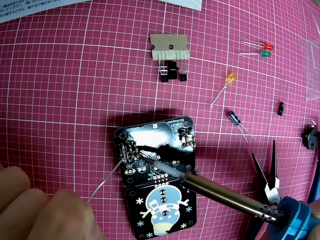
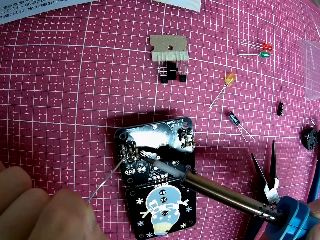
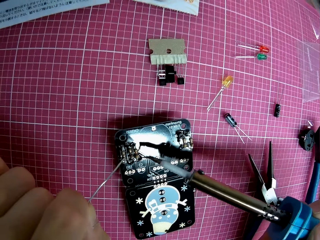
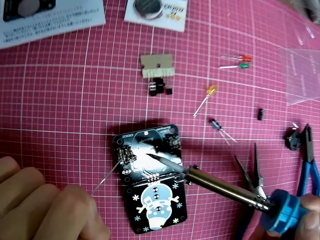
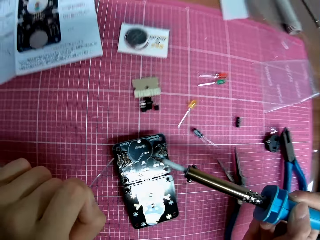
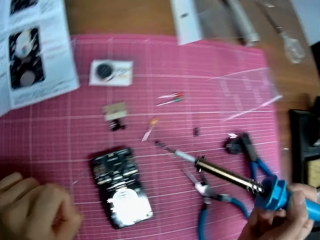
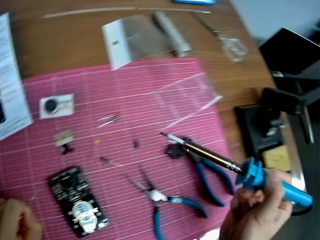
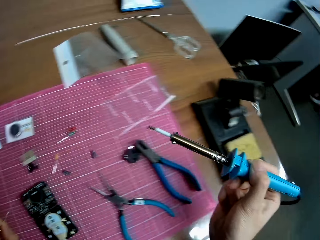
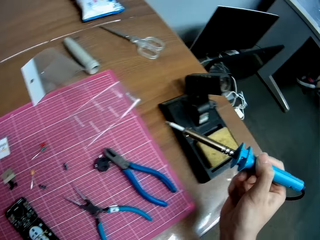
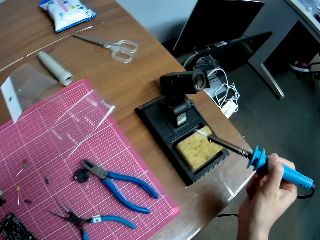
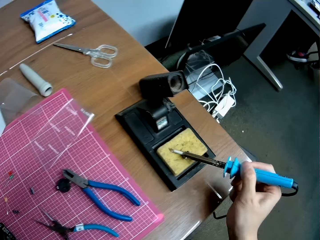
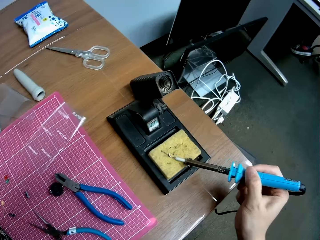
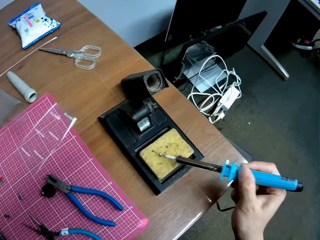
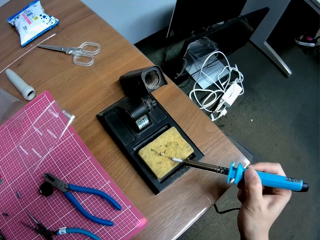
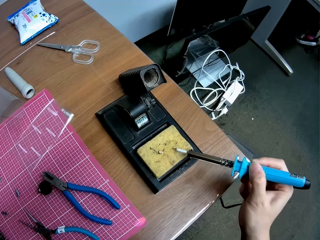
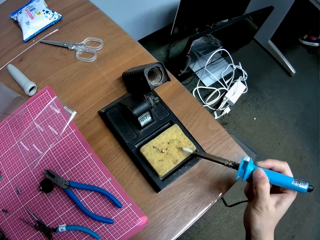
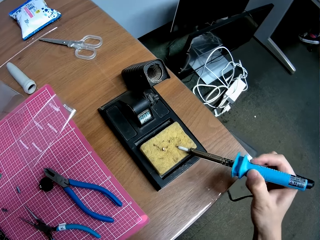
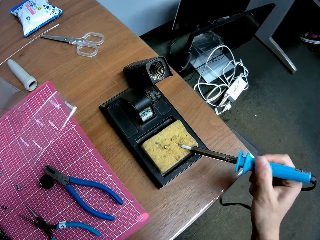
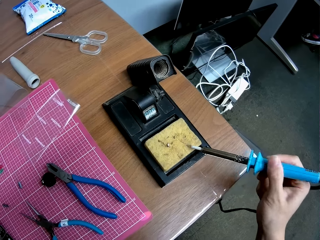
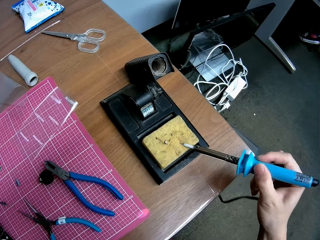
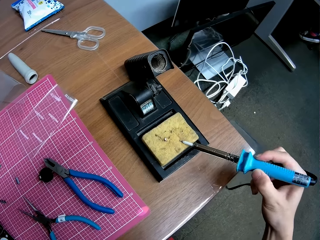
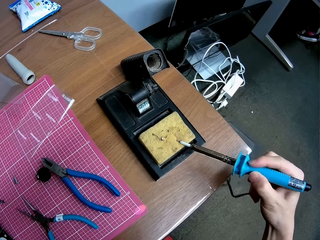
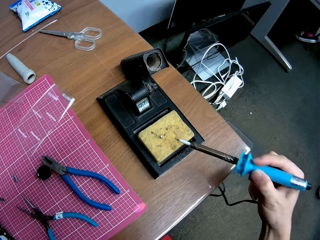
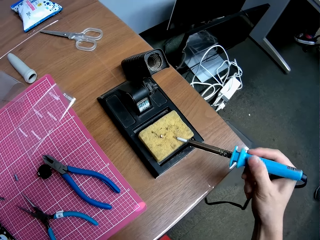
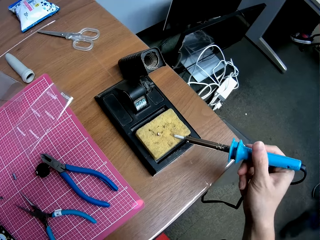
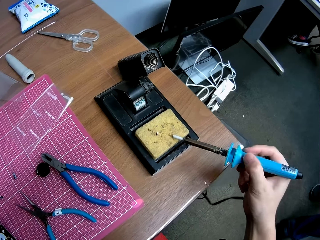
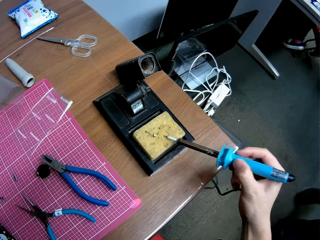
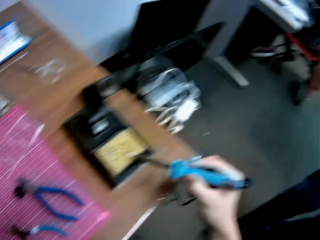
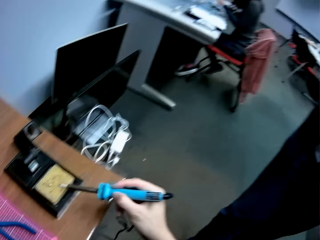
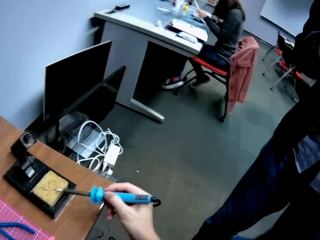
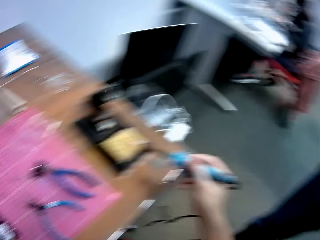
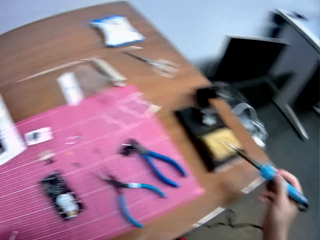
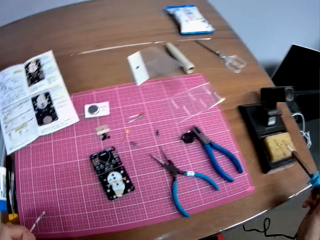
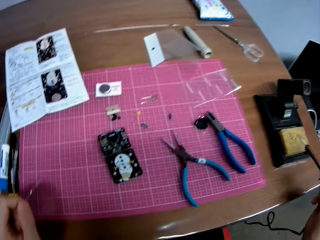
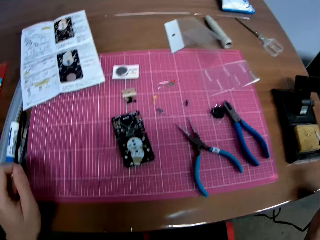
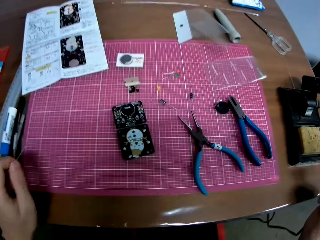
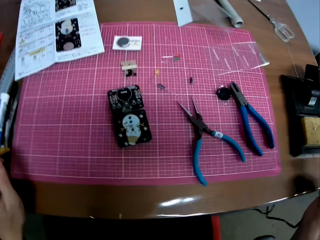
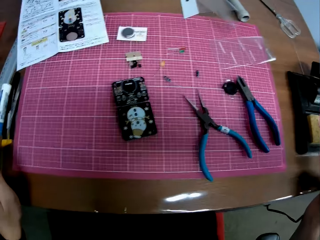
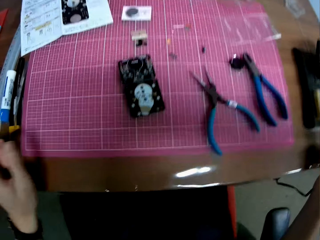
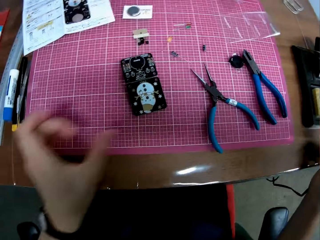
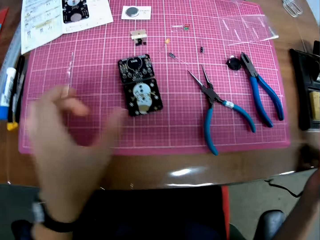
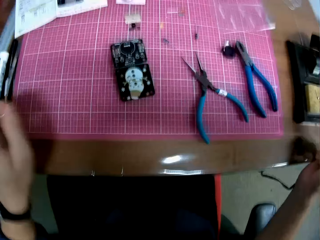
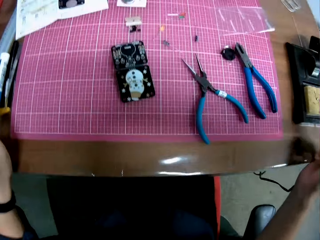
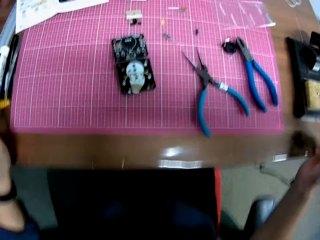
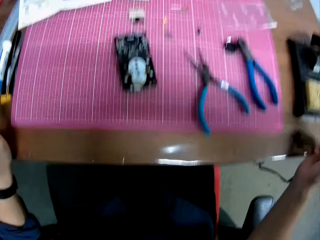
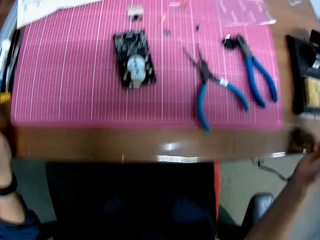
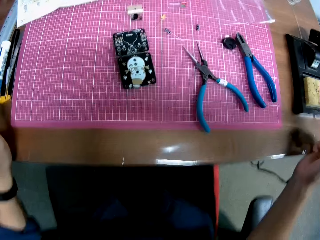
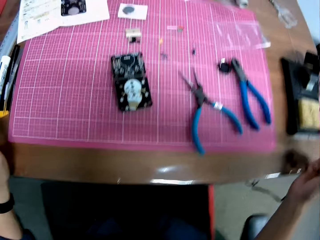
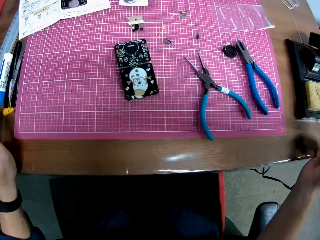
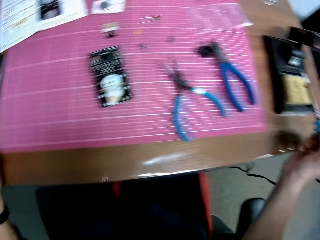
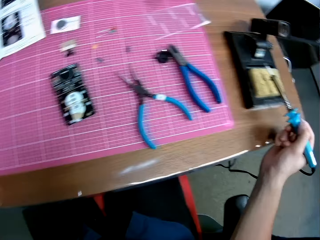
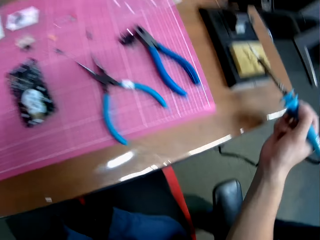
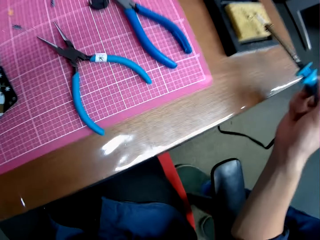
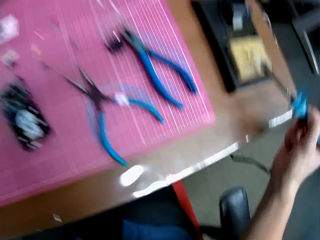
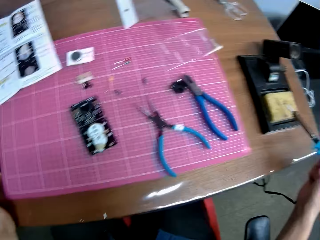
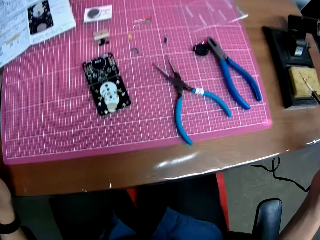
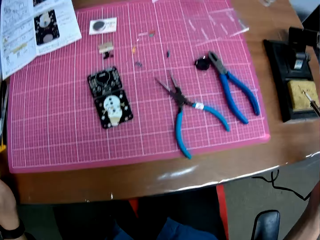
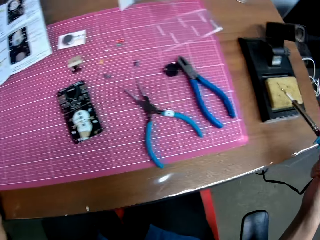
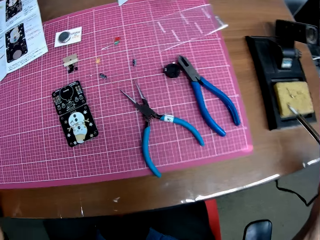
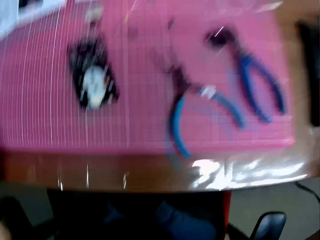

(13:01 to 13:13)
The camera wearer cleans the tip of the soldering iron on the cleaner of the stand. They stop burning the motherboard with the soldering iron.

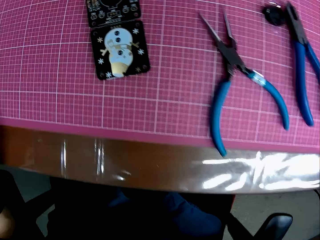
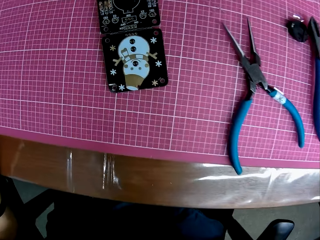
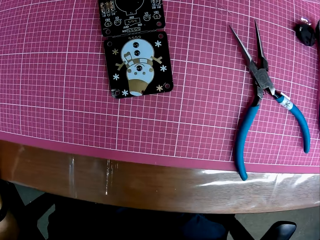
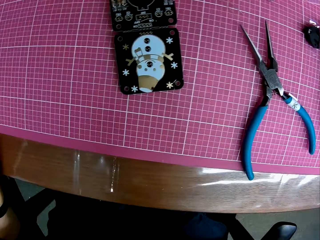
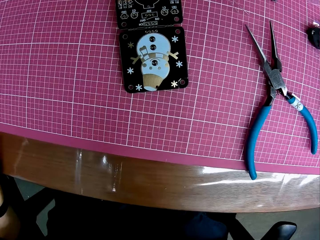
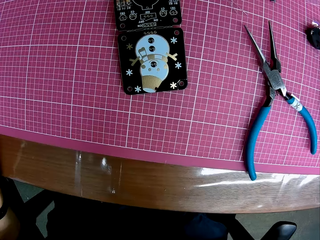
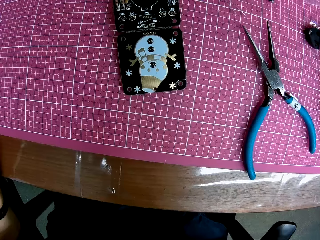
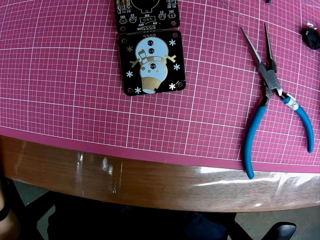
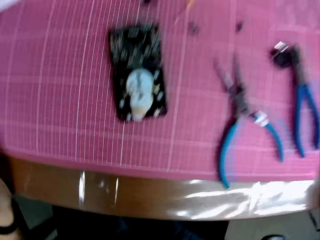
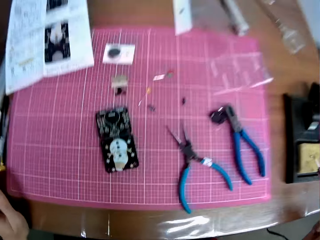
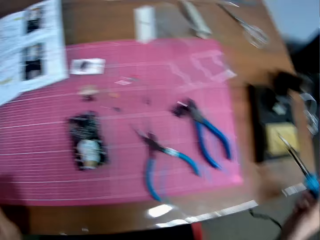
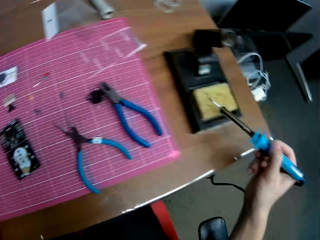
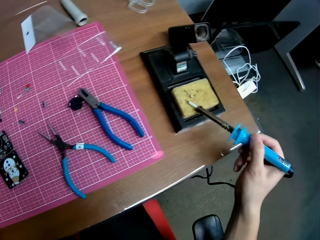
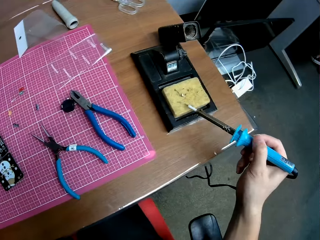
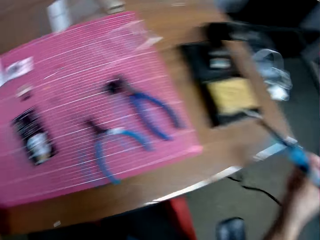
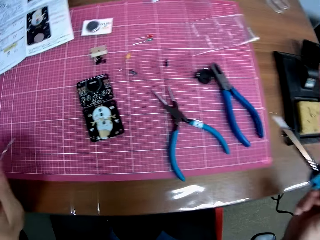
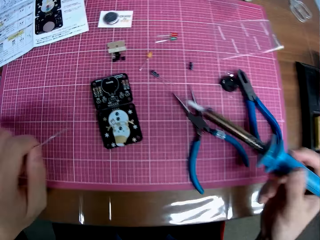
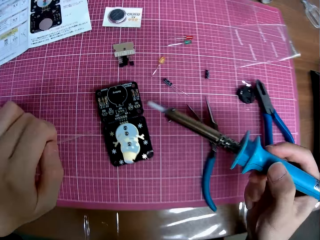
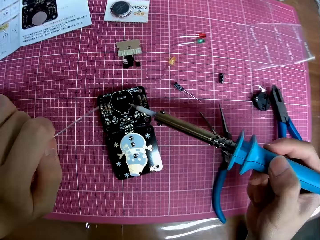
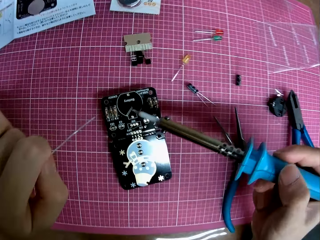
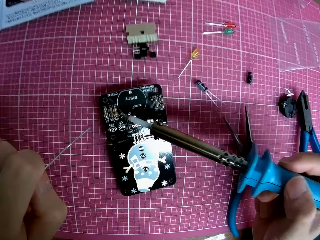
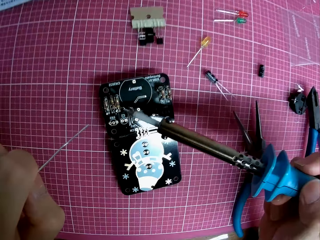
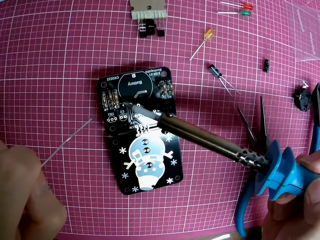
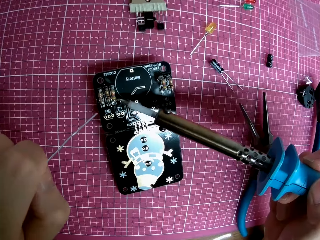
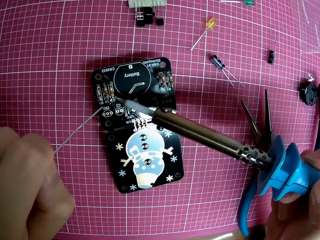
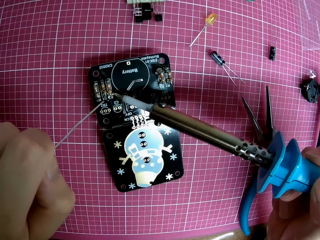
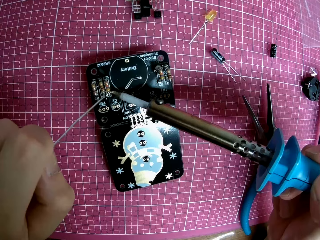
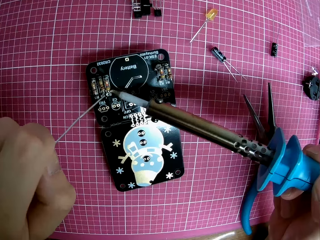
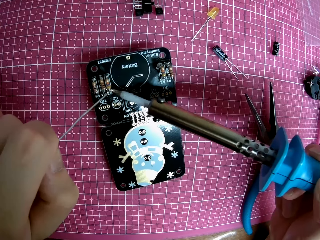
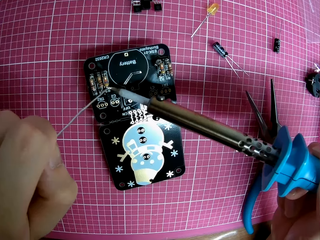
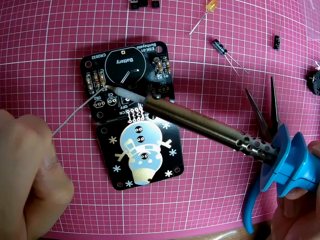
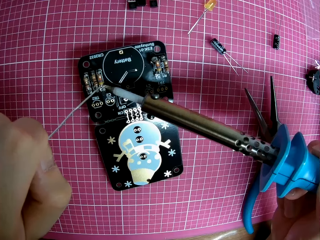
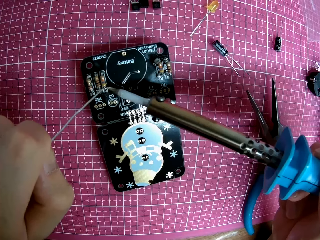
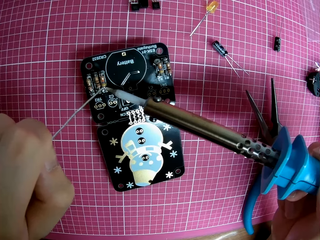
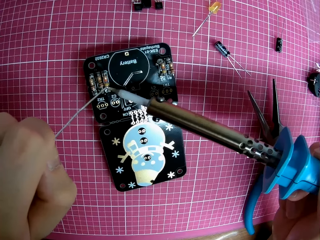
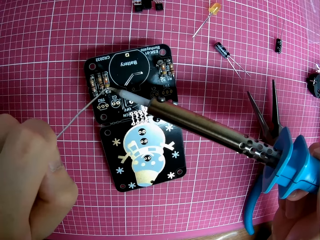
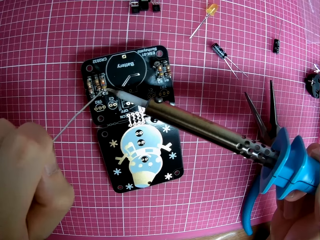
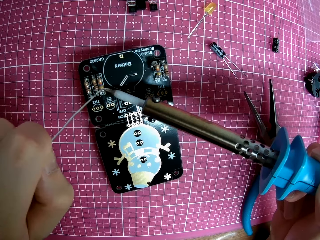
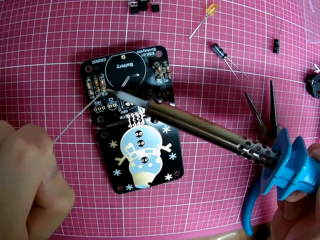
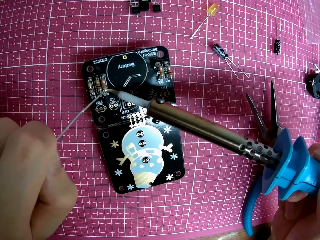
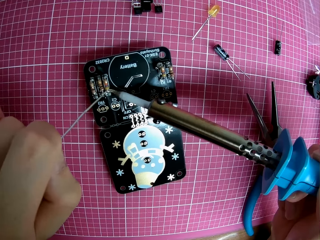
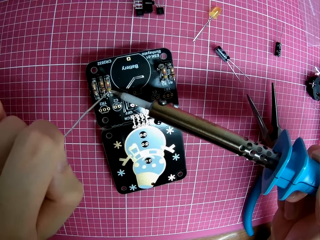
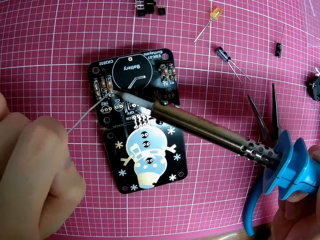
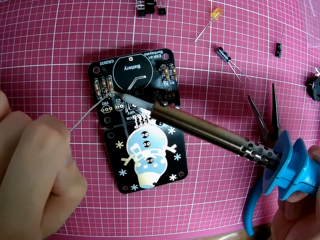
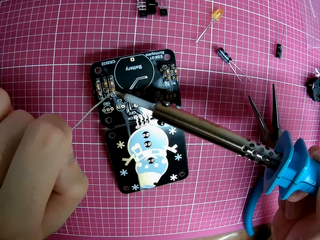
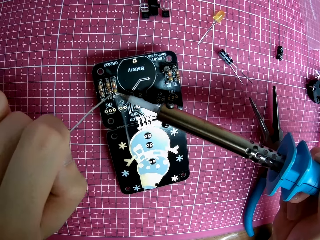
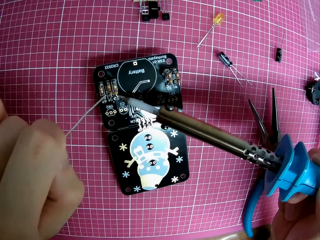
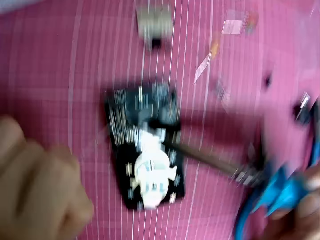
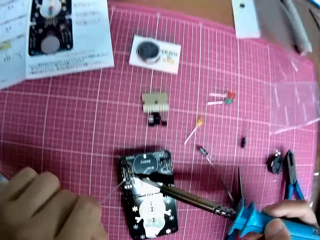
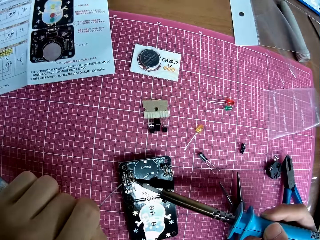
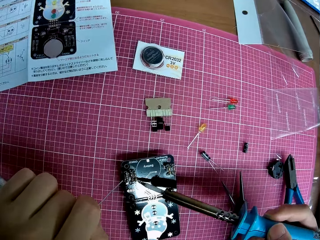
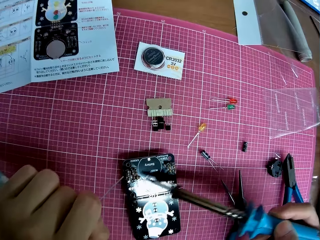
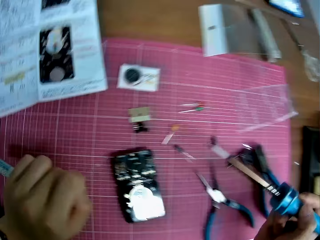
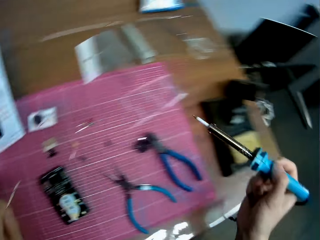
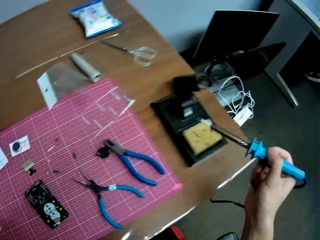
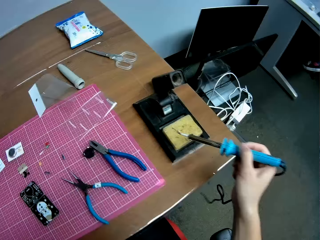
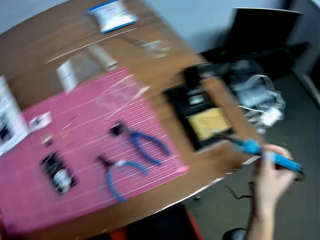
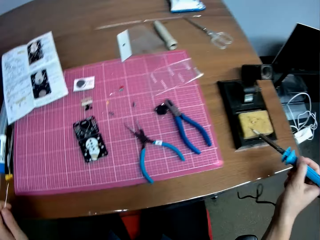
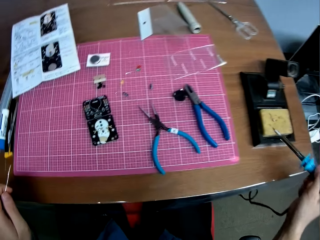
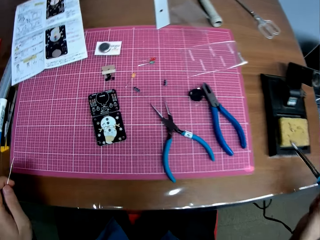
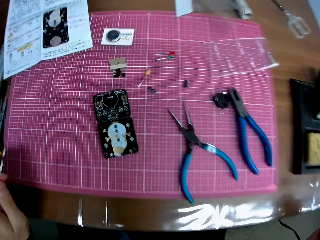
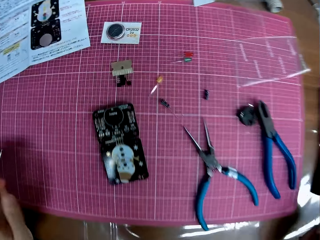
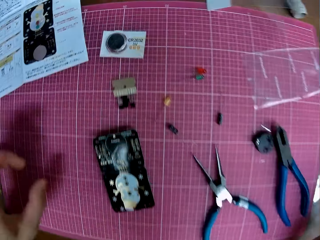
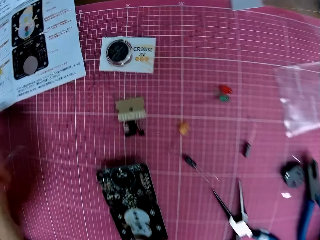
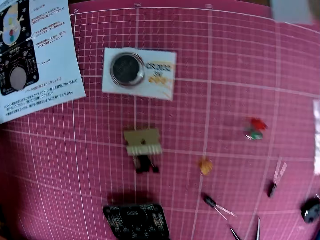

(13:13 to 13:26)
The camera wearer wipes the soldering iron. They solder the panel on the table with the solder and the soldering iron. They burn the motherboard with the soldering iron. They clean the tip of the soldering iron on the cleaner of the stand.
